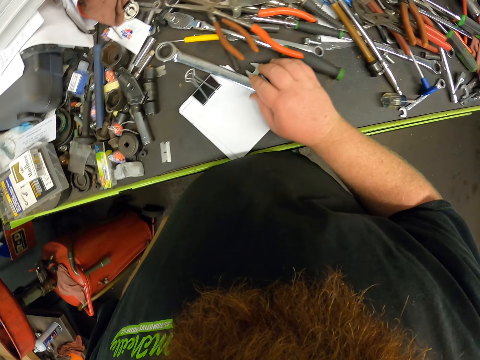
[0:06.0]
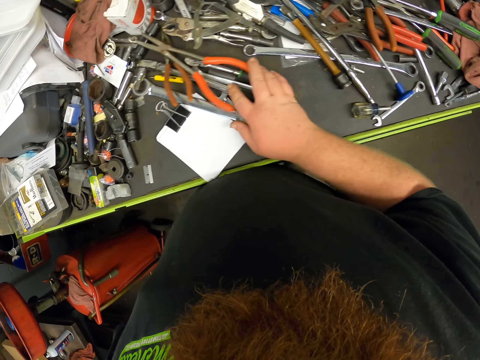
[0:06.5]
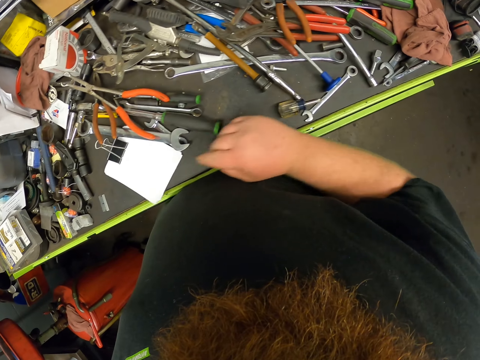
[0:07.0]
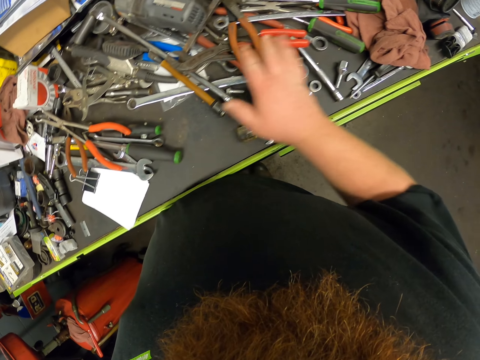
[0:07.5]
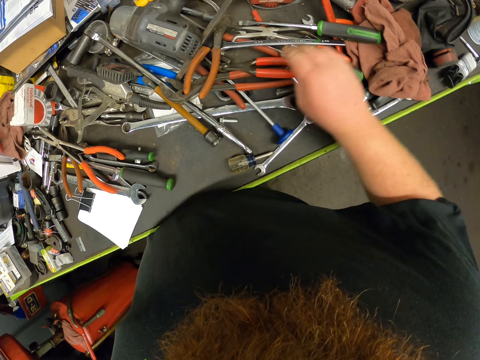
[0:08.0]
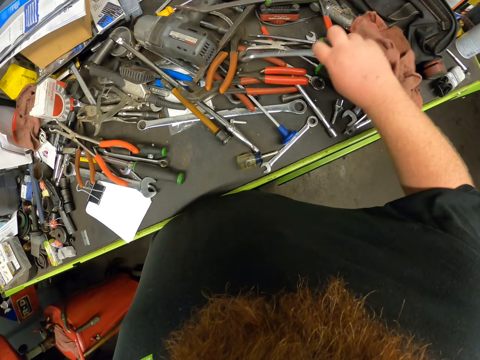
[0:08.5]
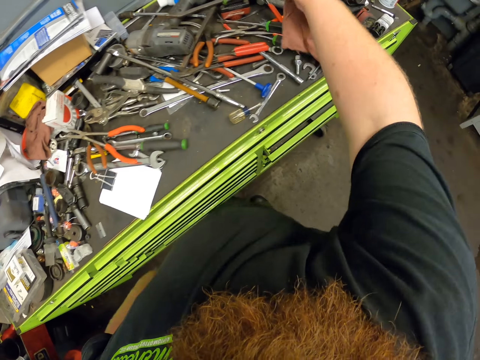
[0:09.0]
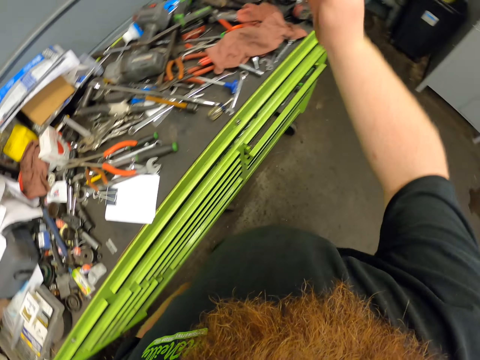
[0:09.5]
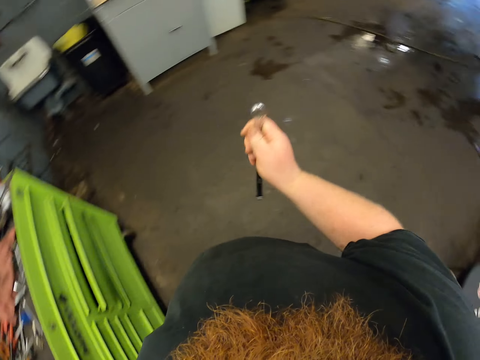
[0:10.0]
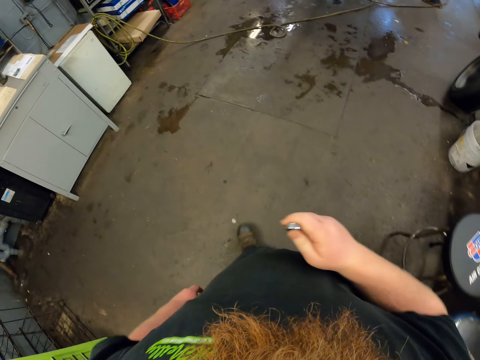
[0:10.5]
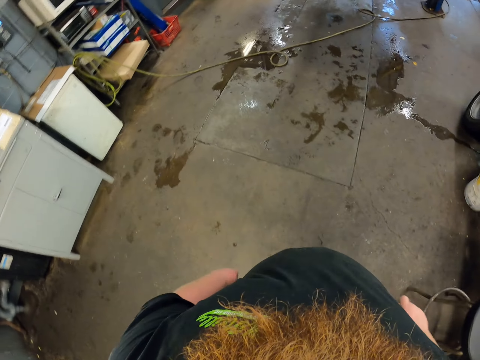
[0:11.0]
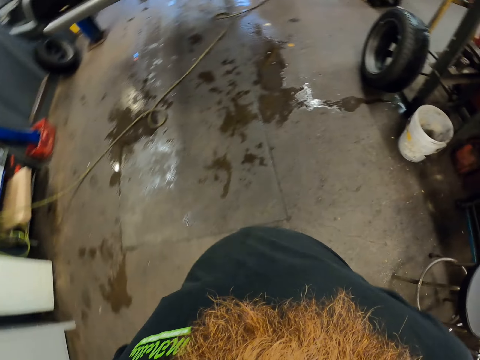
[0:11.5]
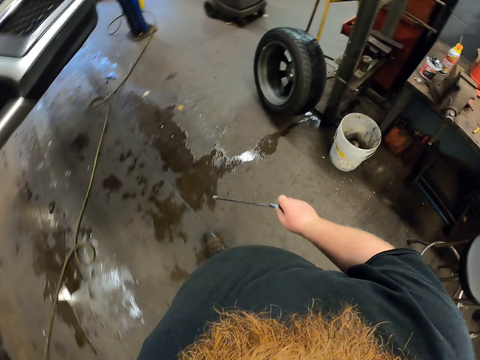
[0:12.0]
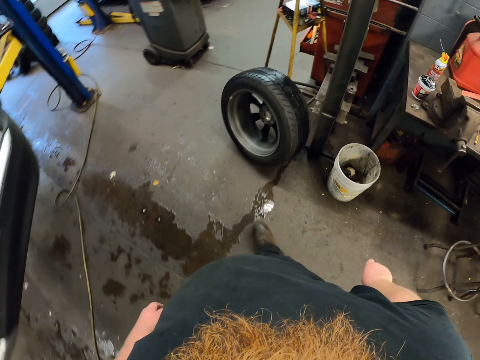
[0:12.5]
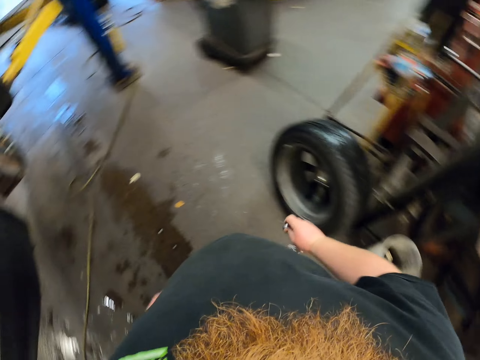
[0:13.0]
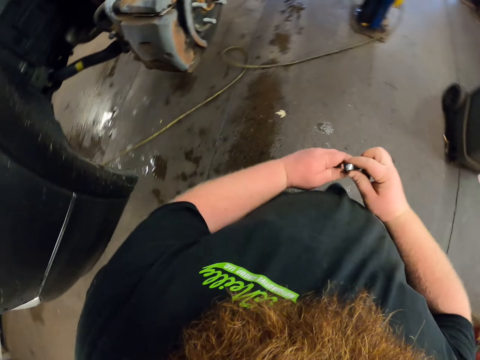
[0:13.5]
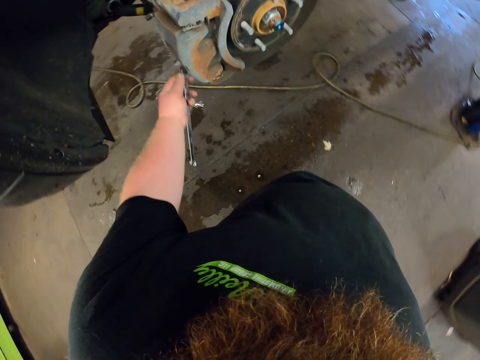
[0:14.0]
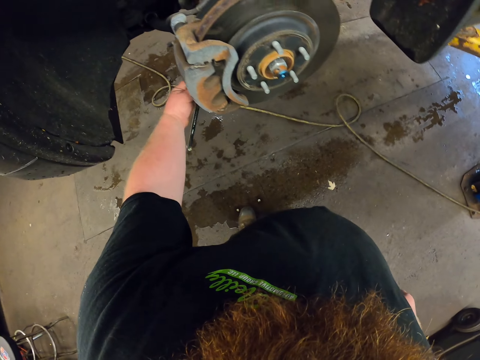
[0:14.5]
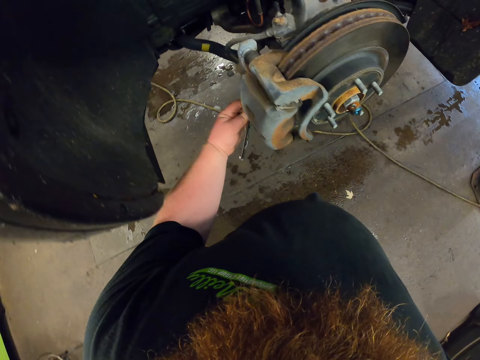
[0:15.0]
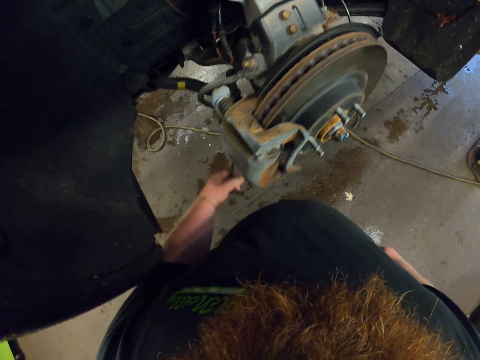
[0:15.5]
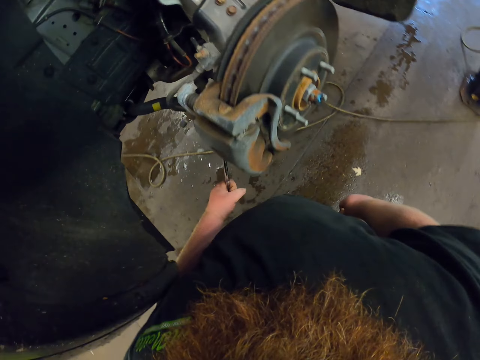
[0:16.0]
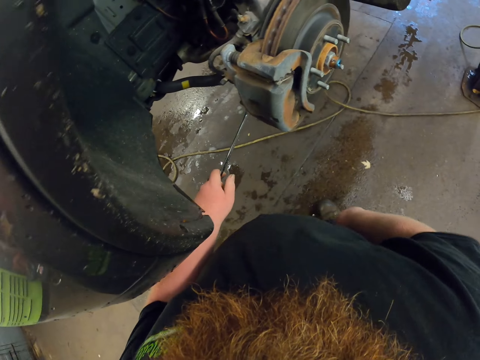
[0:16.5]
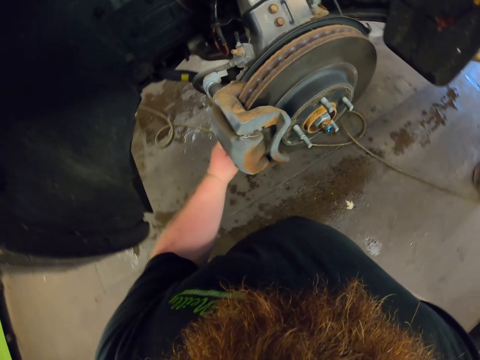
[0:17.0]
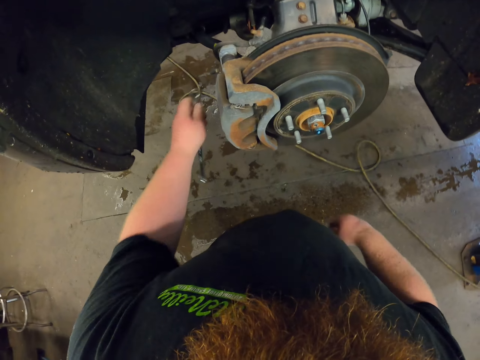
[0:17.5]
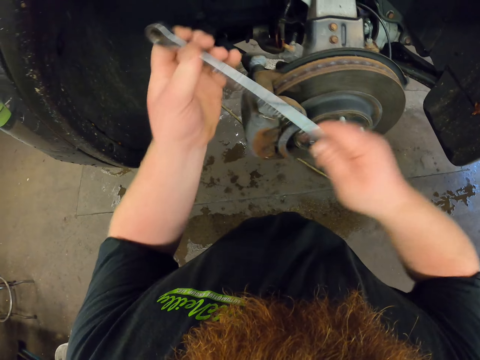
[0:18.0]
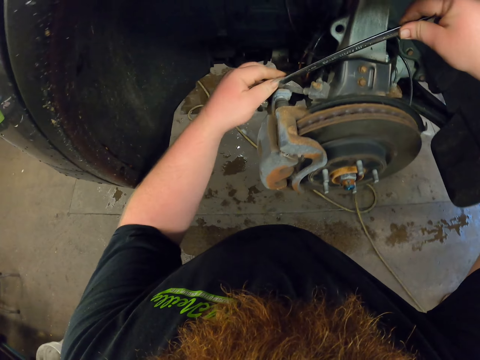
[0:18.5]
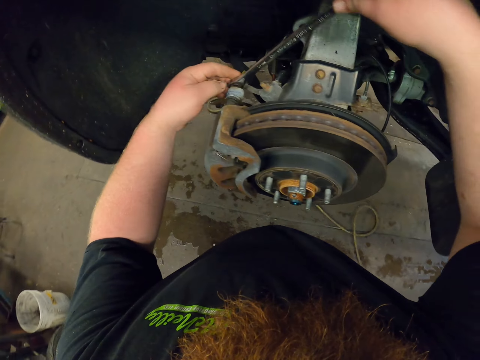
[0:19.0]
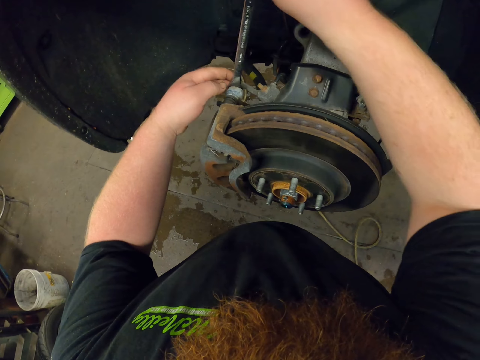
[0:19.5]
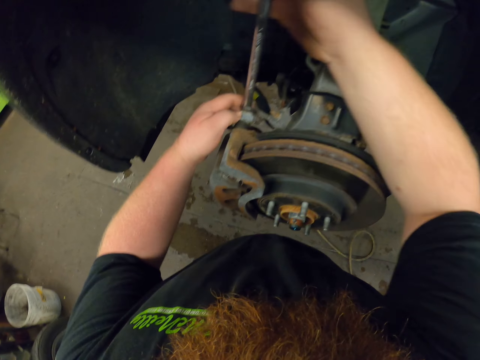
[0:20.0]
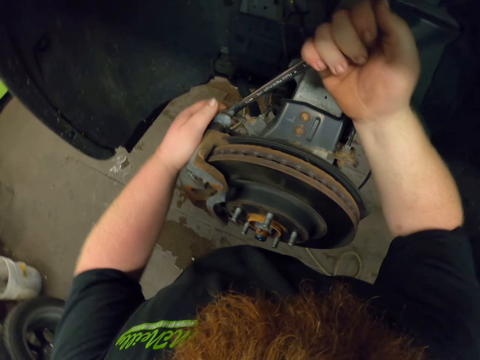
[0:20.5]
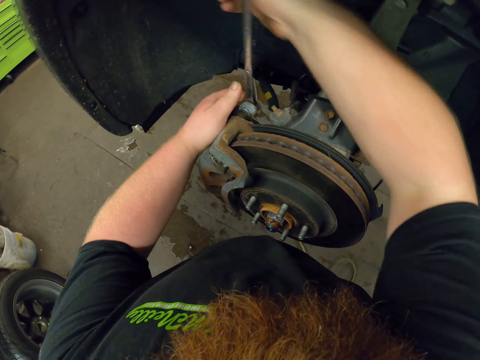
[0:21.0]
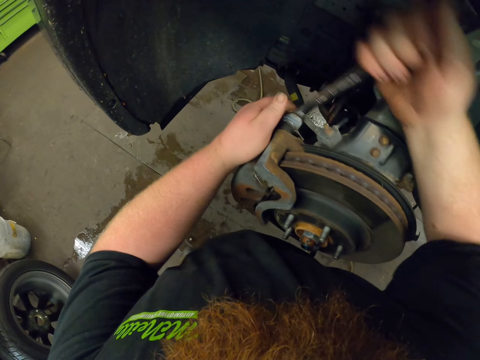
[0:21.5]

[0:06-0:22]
The camera wearer touches a compression spanner on the table. He picks up a double ended ring spanner. He walks around the garage. He transfers the spanner to his left hand. He opens the nut with the double ended ring spanner. He transfers the spanner to his right hand. He loosens the nut with the spanner.

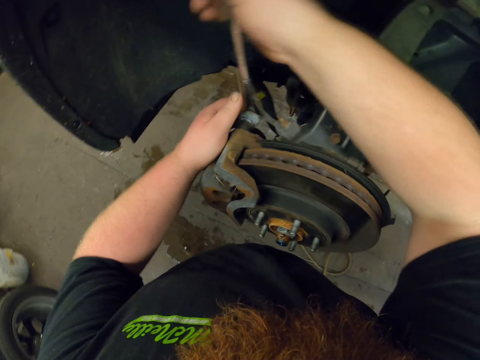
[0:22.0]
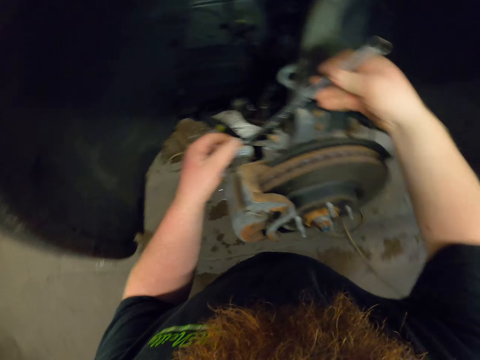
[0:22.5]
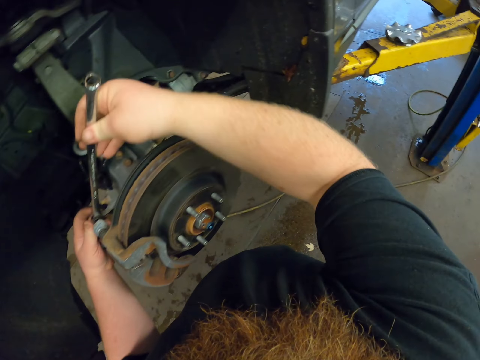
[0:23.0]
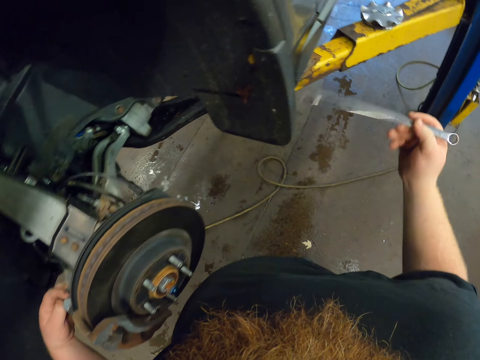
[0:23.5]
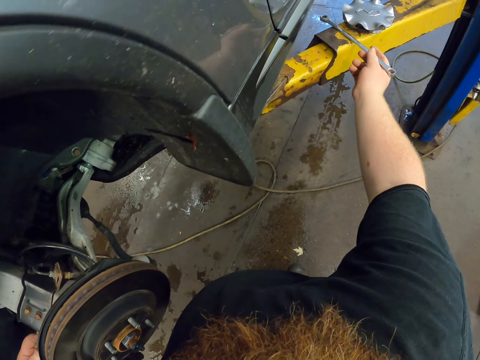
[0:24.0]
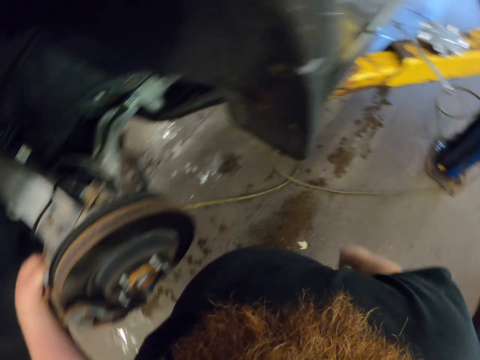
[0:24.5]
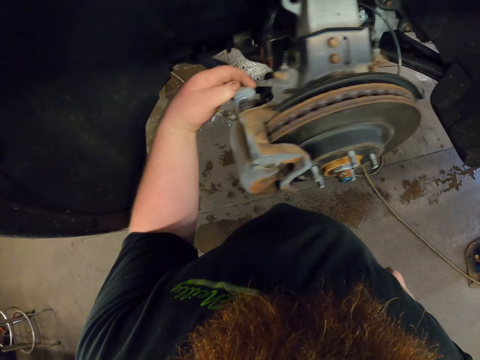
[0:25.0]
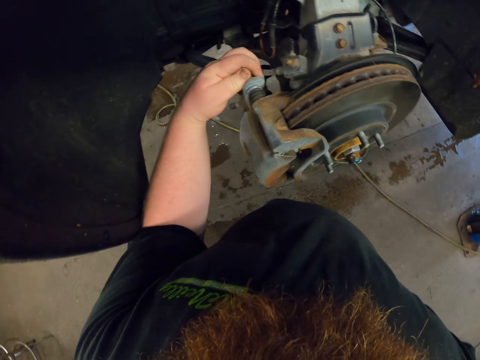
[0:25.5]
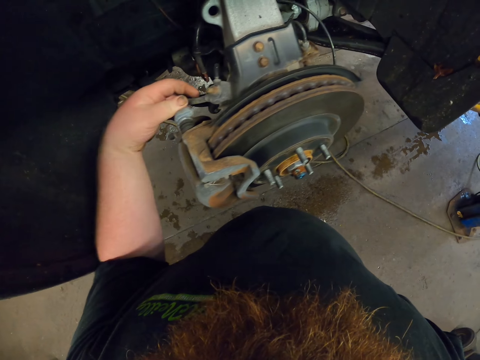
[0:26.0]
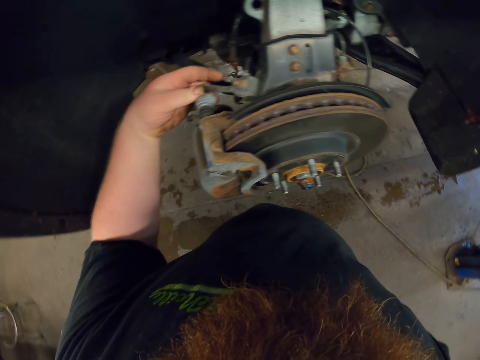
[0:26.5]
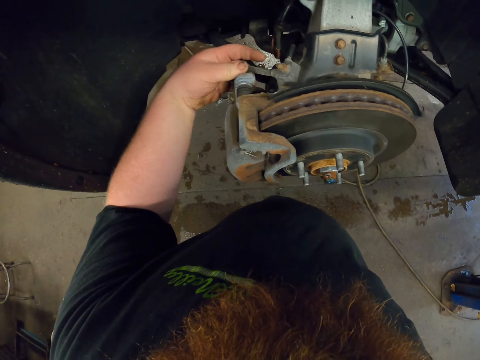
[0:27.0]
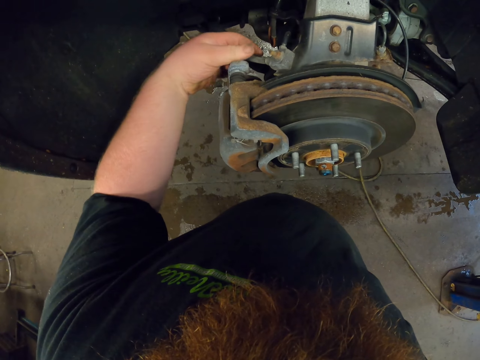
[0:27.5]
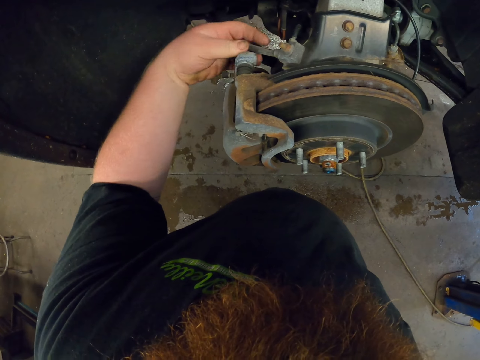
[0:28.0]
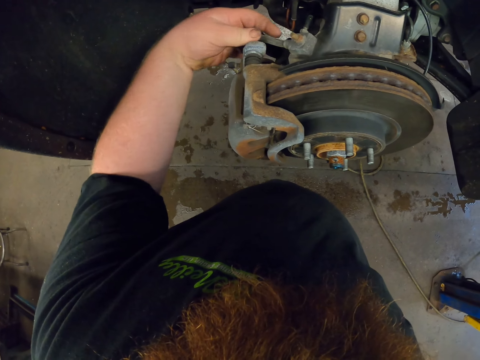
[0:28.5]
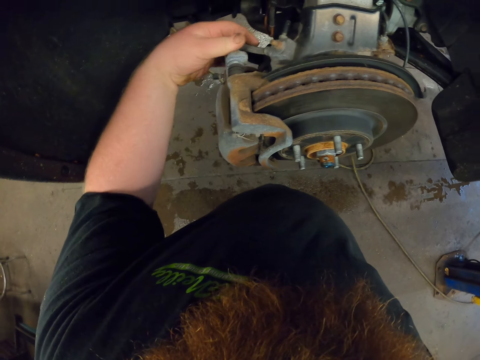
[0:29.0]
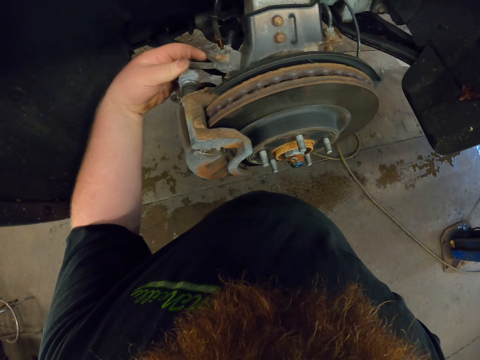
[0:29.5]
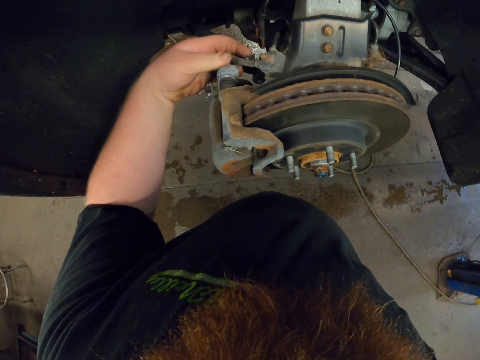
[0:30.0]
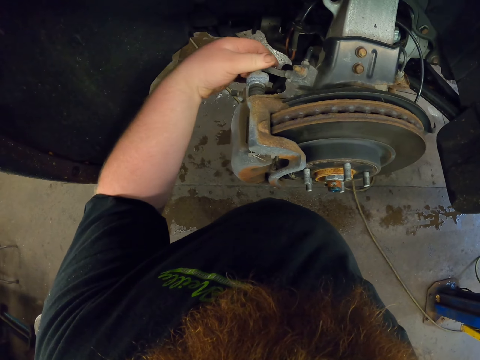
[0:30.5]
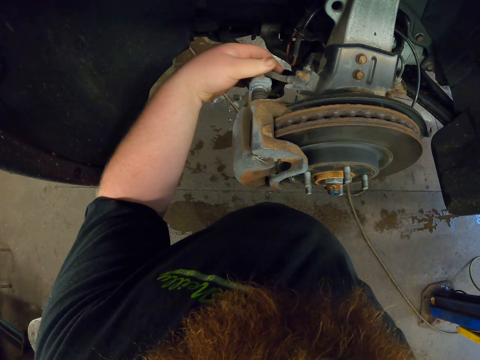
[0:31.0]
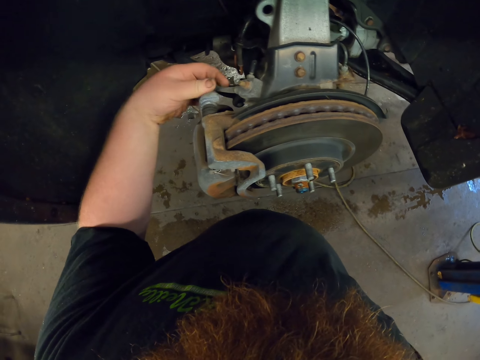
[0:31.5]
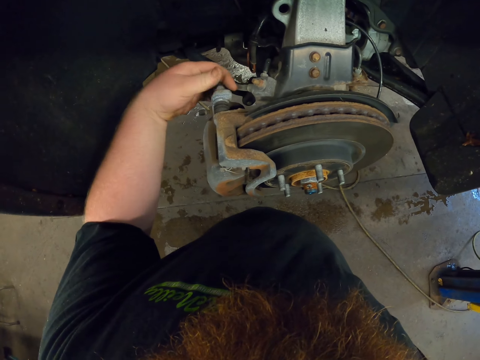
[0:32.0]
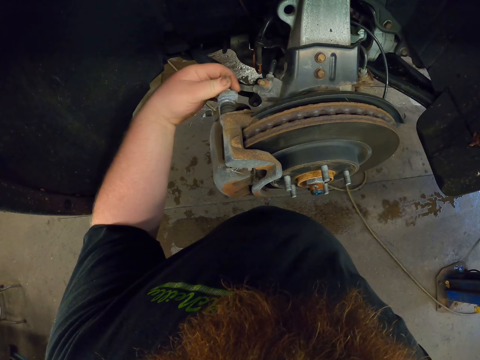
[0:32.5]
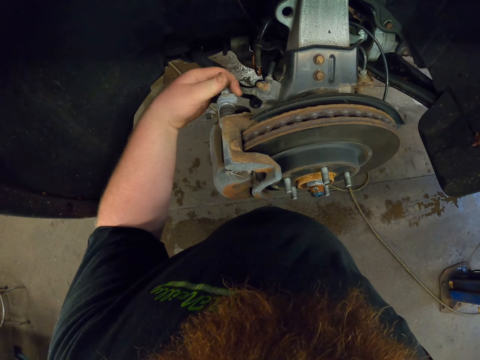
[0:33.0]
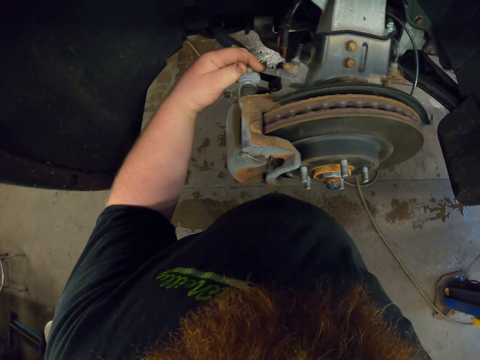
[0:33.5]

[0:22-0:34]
The camera wearer puts the nut on the truck. He loosens the nut with his hand.
